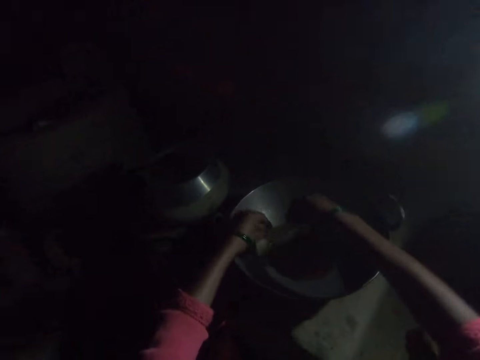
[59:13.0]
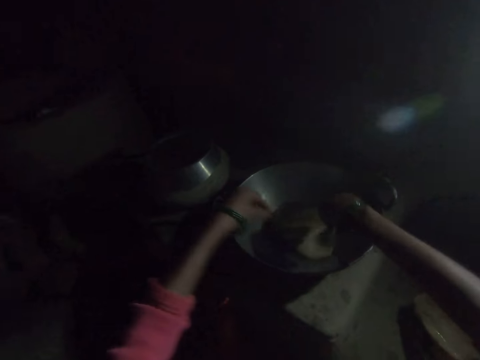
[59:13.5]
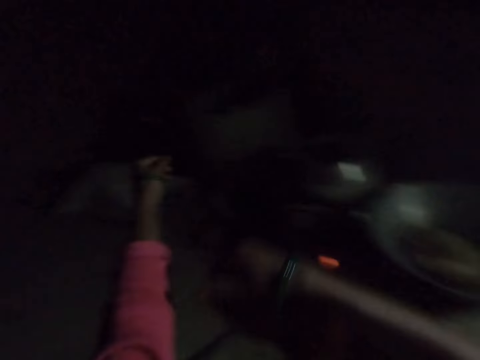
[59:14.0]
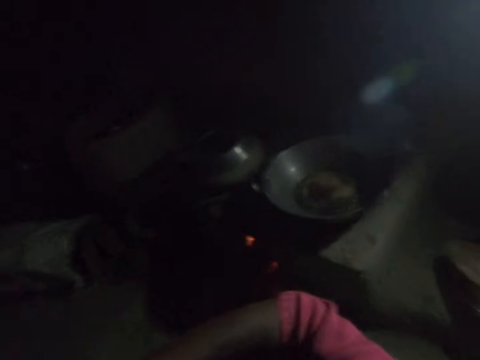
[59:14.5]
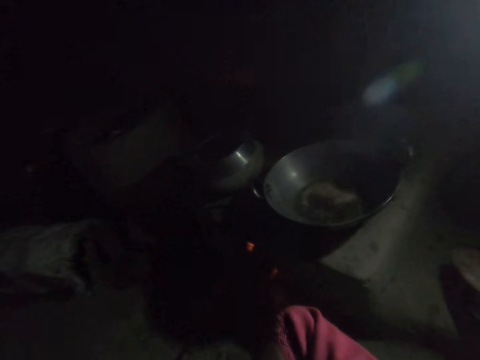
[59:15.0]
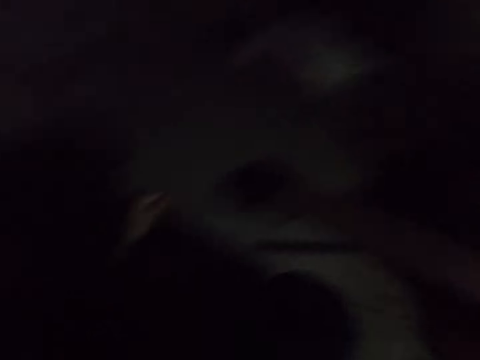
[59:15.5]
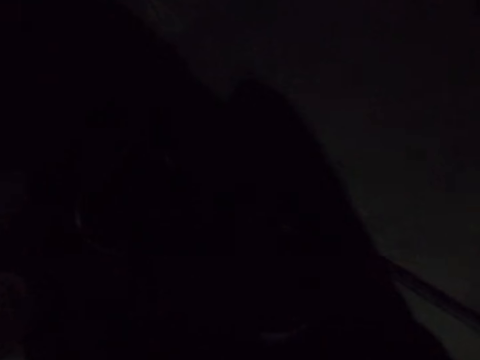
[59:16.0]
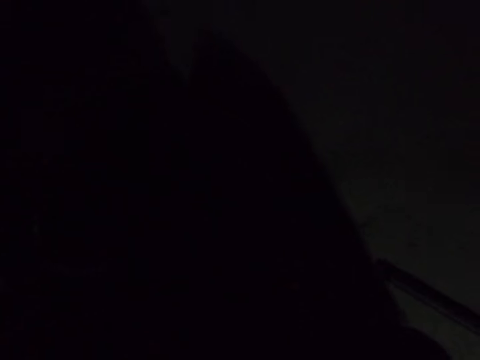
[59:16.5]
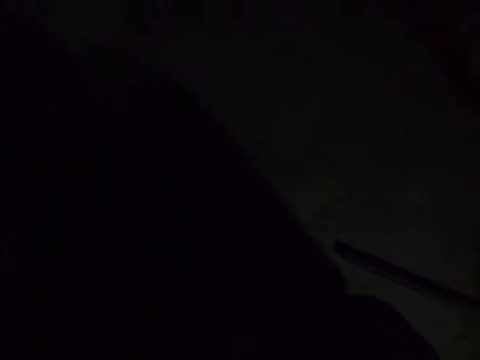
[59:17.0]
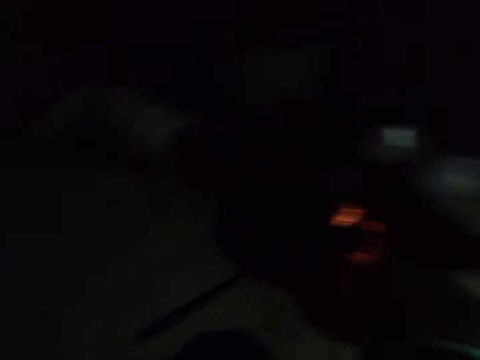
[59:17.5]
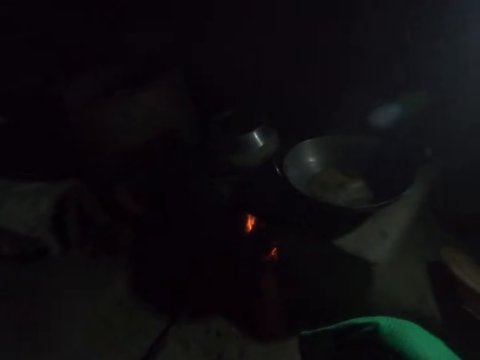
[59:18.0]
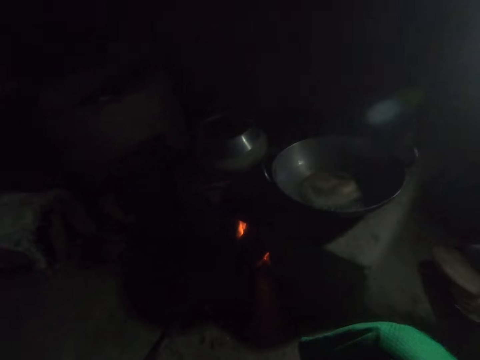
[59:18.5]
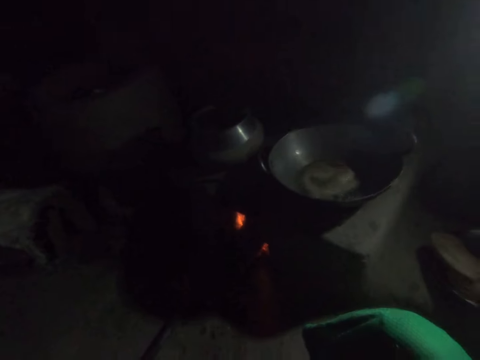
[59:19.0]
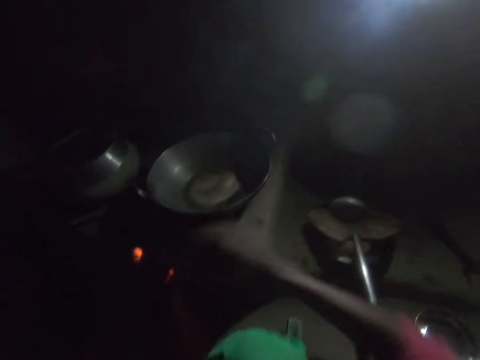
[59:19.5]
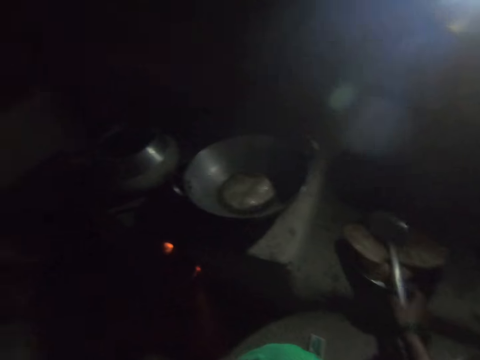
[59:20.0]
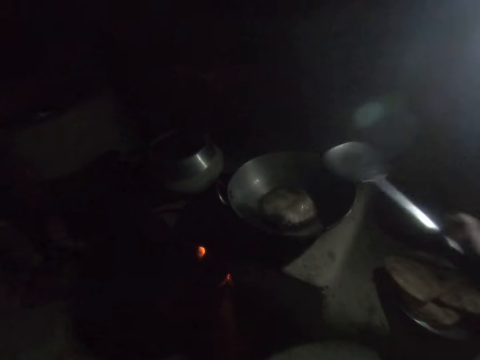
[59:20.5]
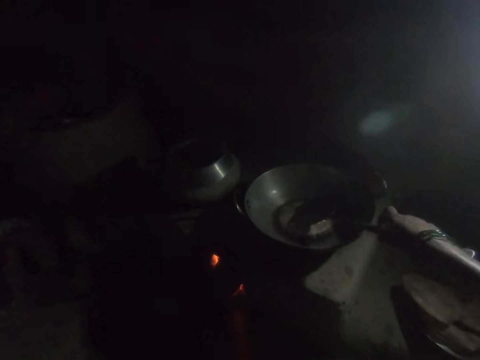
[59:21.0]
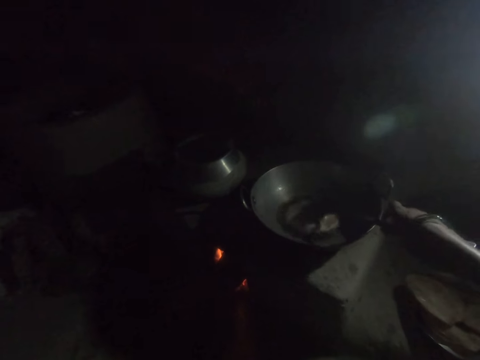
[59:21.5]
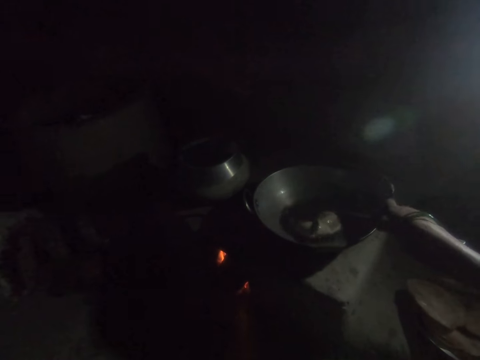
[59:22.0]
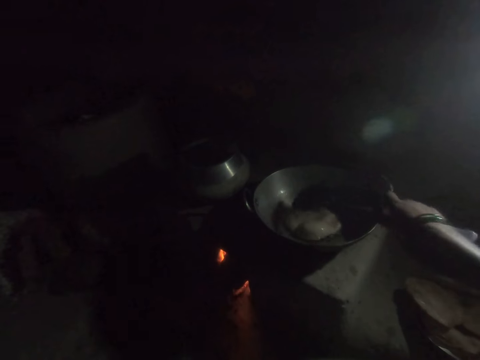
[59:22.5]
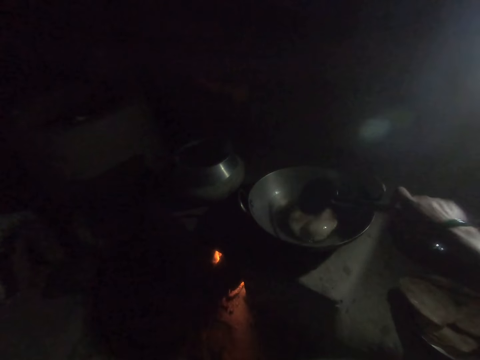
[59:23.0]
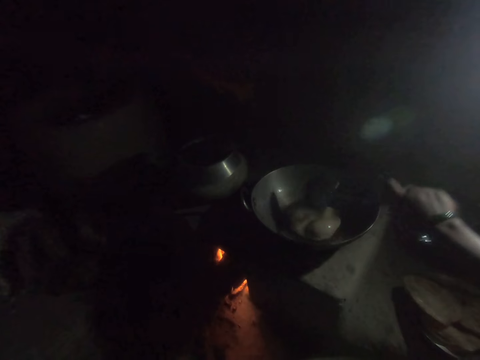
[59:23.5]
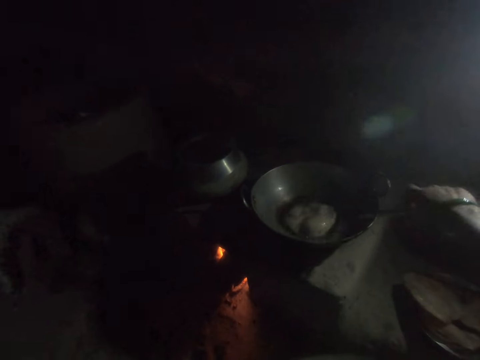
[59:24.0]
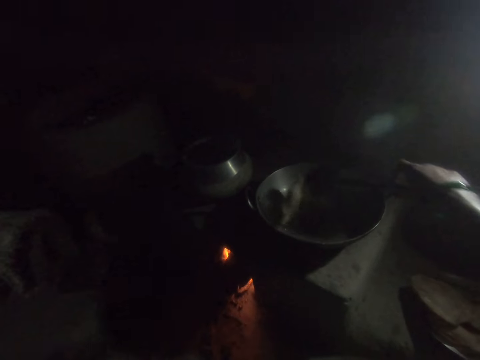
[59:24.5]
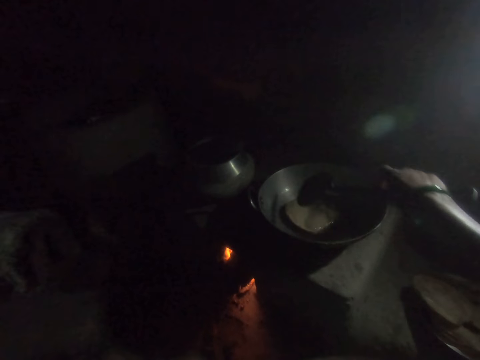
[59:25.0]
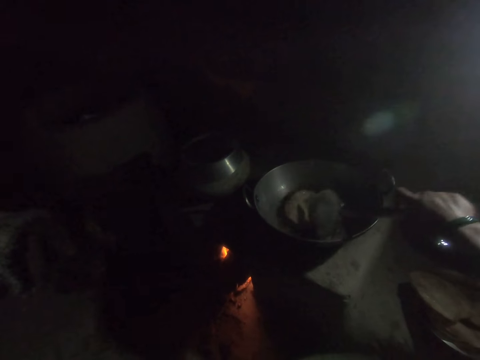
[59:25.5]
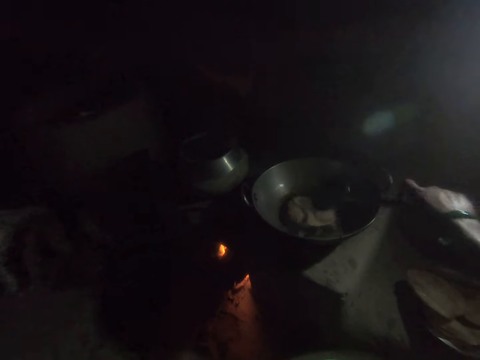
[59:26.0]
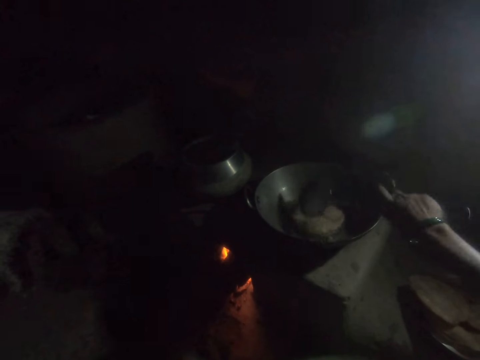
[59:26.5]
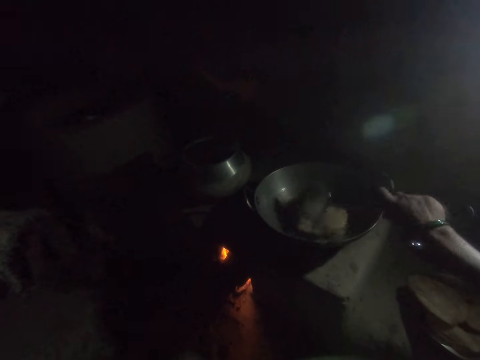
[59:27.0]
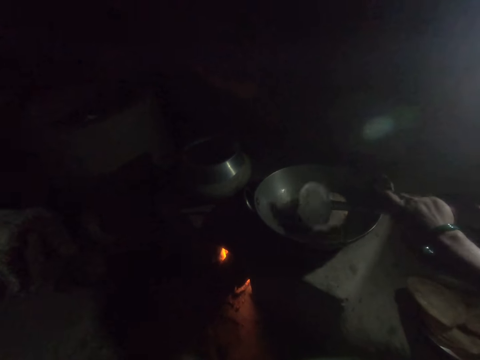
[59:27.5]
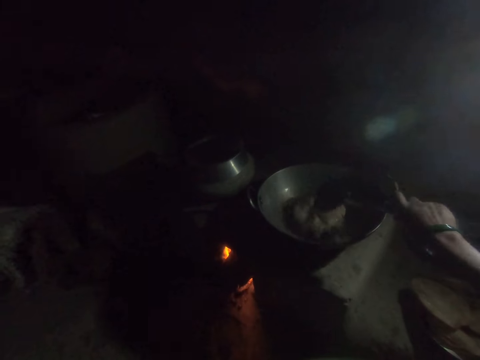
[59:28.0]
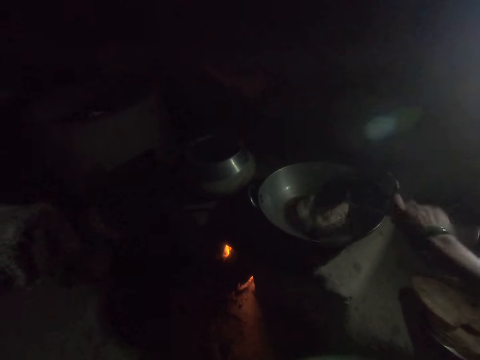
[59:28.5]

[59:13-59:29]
The camera wearer places the rolled out dough into the frying pan. She rolls up the left sleeve of her cloth with her right hand. She picks up the spoon from the plate with her right hand. She turns the dough in the frying pan with the spoon in her right hand. She turns the chapati over.

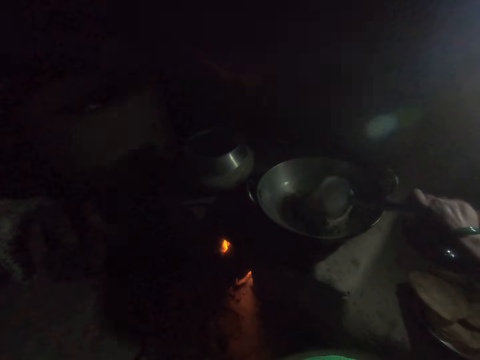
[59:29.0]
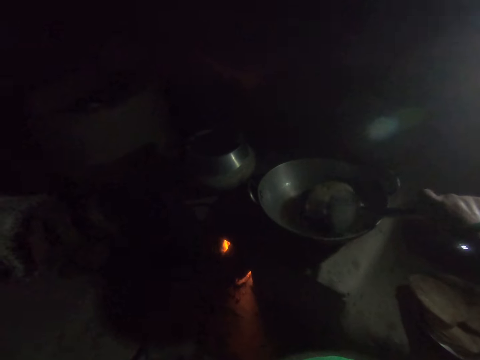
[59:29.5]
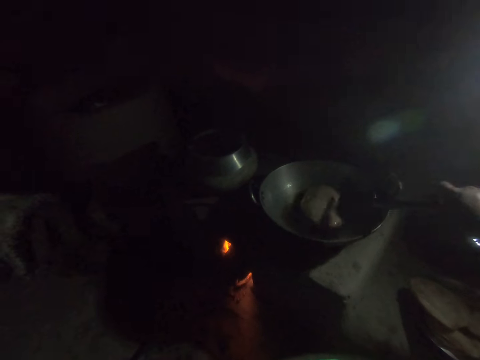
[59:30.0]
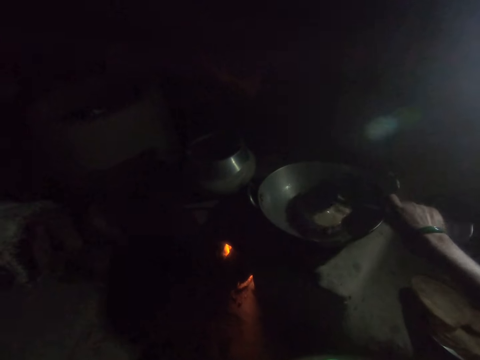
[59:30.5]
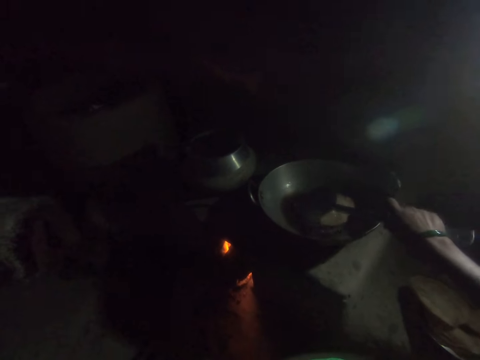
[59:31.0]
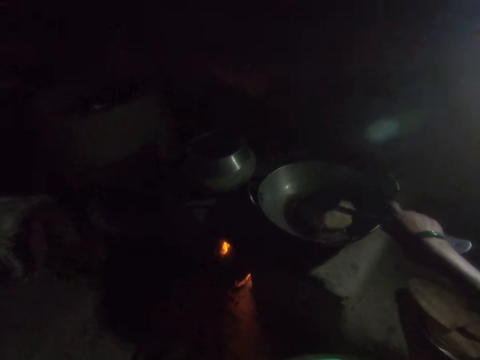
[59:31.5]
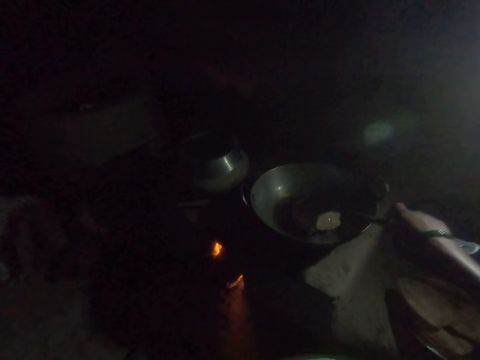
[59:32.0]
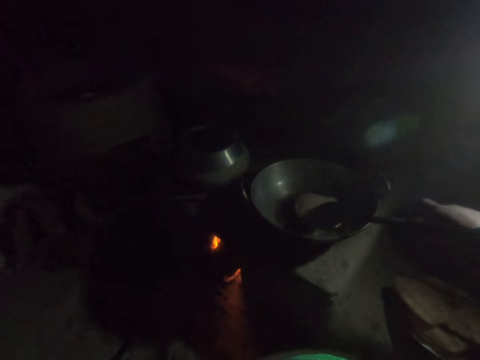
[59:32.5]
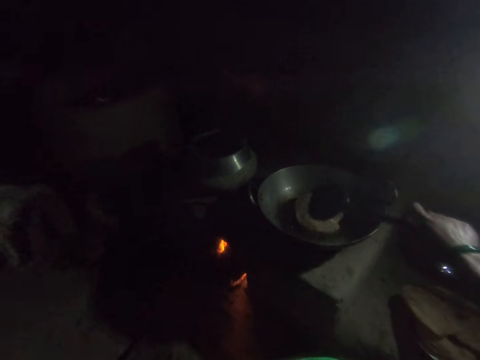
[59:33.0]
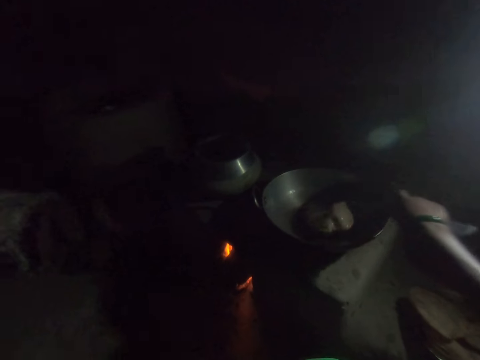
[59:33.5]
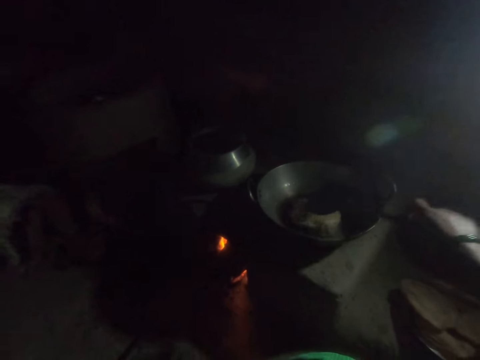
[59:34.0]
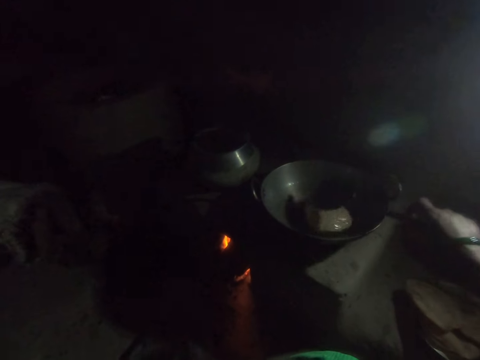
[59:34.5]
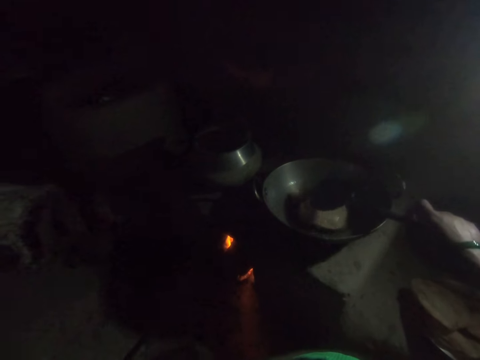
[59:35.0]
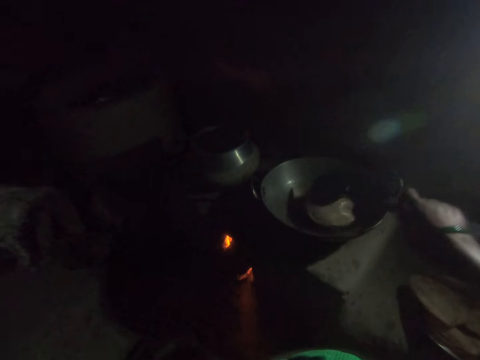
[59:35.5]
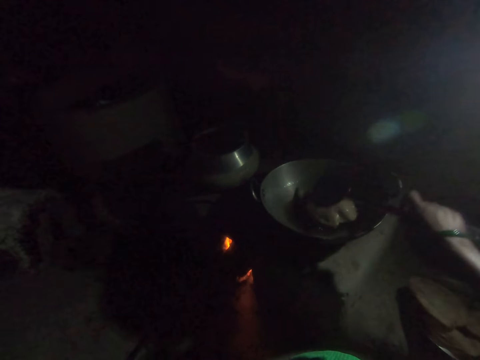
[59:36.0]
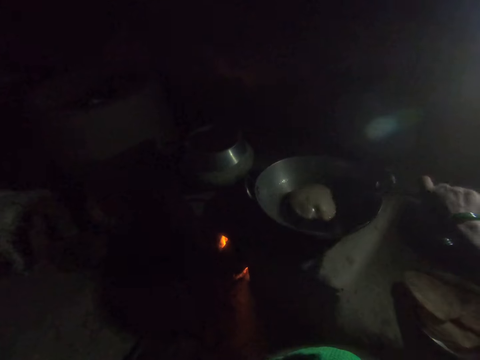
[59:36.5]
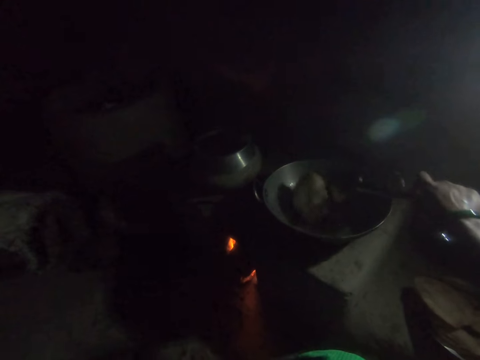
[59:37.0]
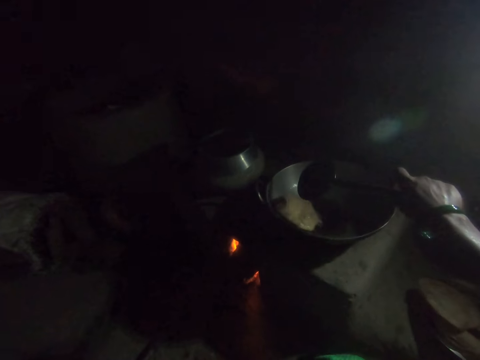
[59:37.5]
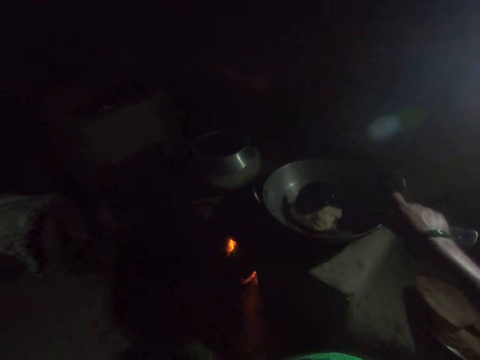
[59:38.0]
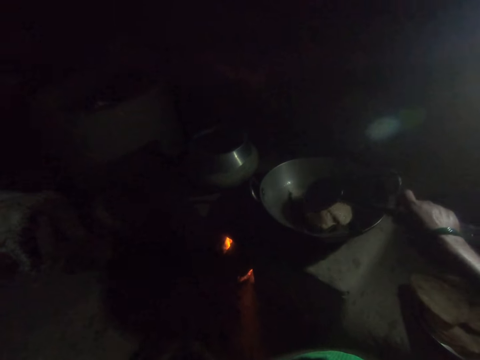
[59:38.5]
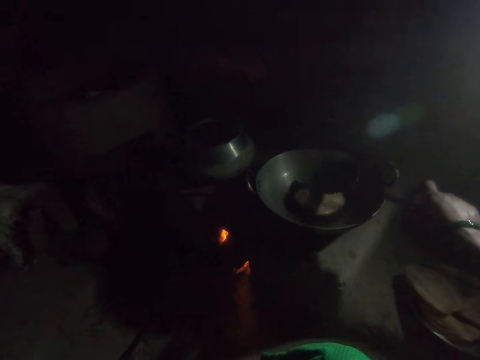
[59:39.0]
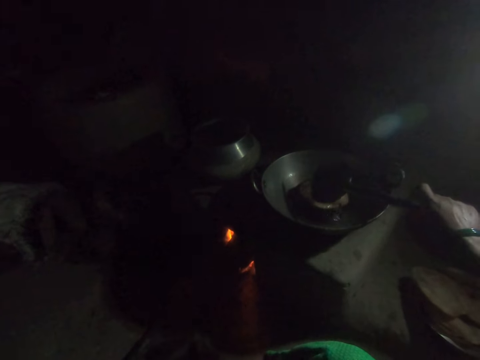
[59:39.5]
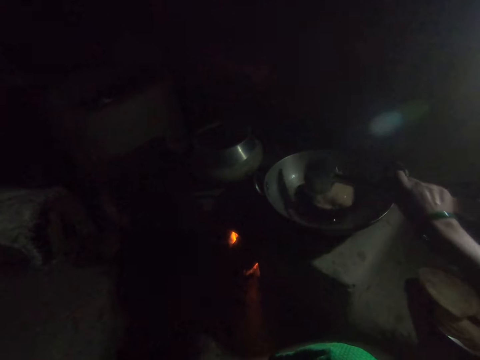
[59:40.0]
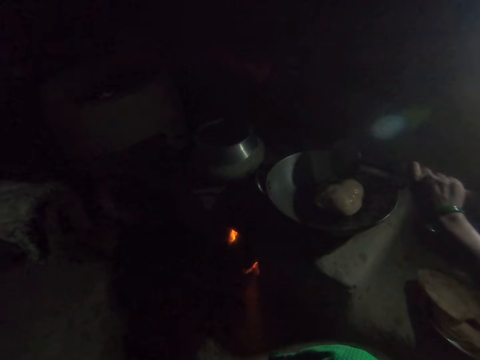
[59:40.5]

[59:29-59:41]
The camera wearer turns the chapati over.
